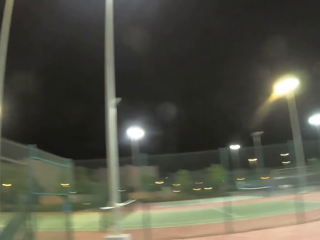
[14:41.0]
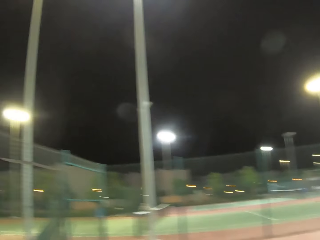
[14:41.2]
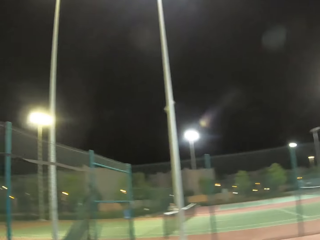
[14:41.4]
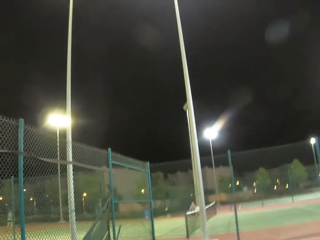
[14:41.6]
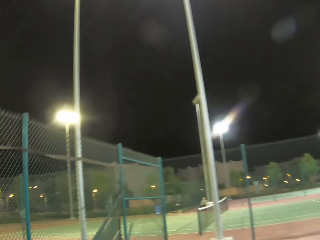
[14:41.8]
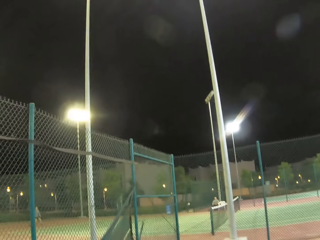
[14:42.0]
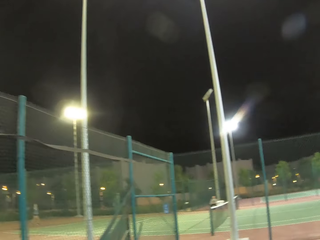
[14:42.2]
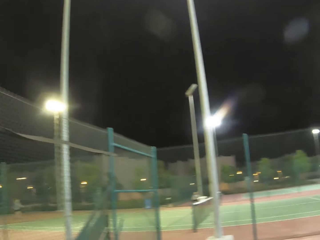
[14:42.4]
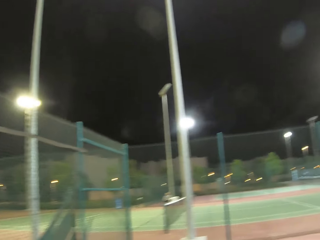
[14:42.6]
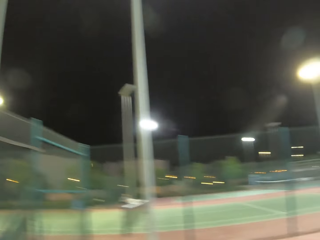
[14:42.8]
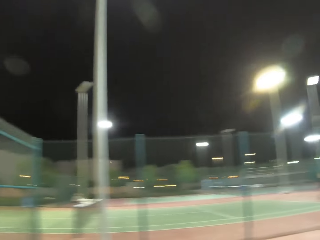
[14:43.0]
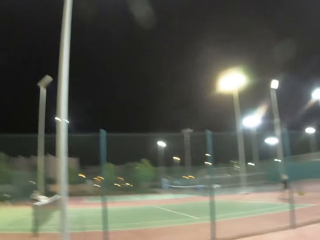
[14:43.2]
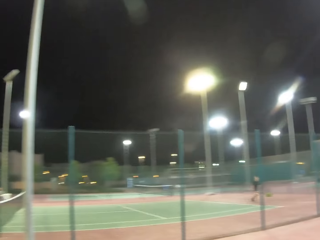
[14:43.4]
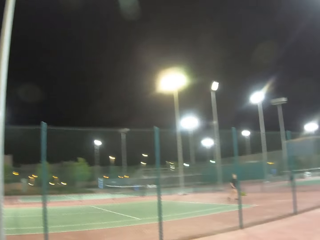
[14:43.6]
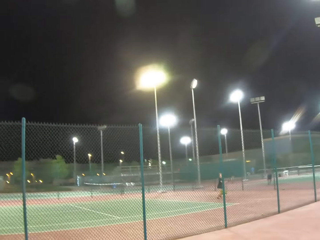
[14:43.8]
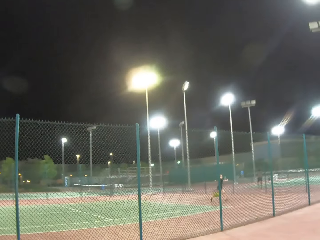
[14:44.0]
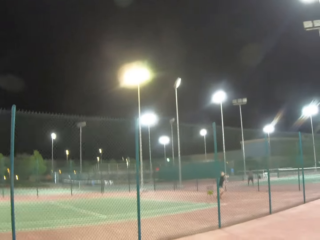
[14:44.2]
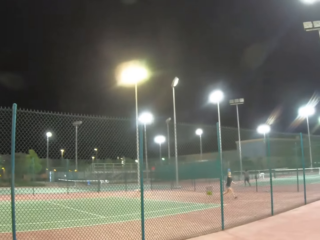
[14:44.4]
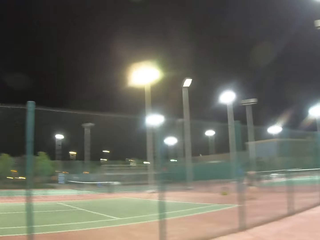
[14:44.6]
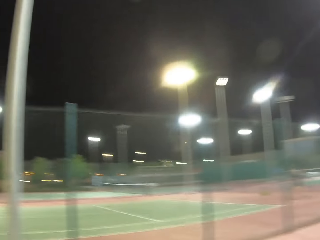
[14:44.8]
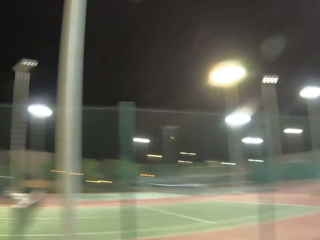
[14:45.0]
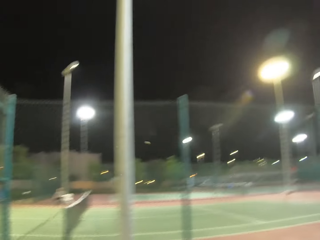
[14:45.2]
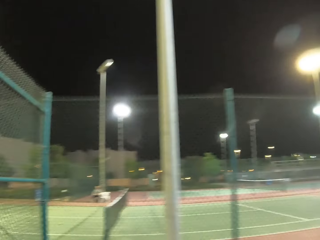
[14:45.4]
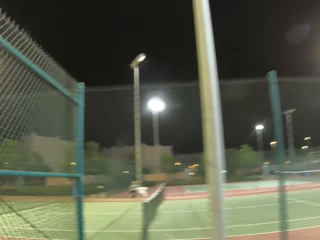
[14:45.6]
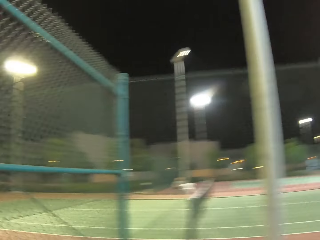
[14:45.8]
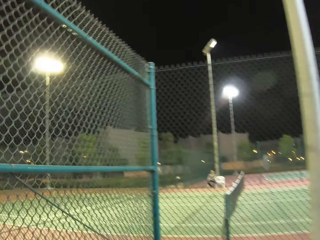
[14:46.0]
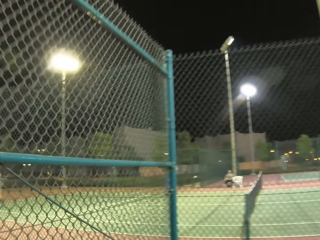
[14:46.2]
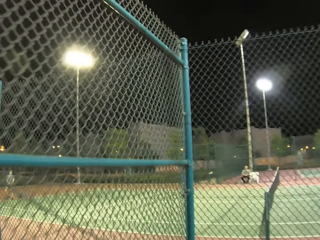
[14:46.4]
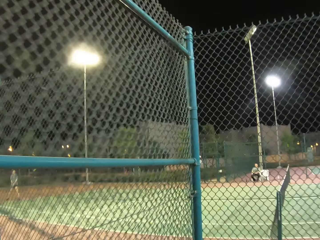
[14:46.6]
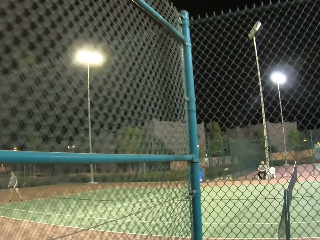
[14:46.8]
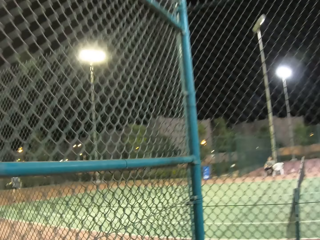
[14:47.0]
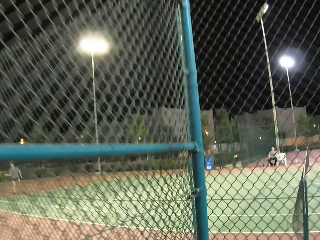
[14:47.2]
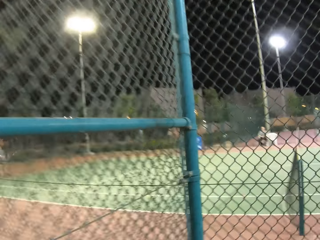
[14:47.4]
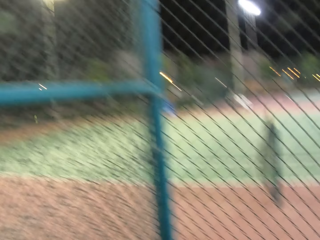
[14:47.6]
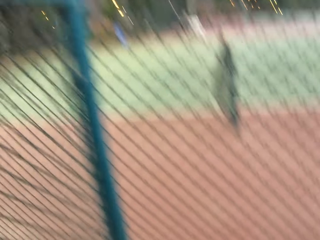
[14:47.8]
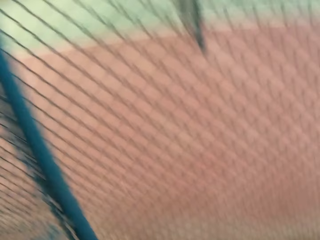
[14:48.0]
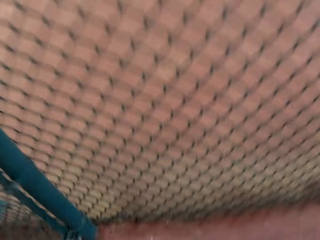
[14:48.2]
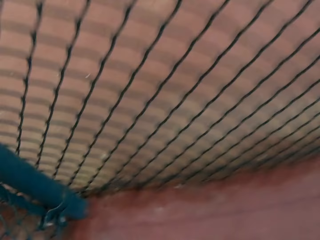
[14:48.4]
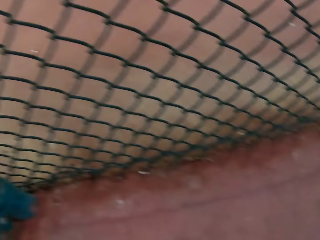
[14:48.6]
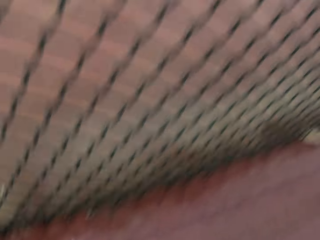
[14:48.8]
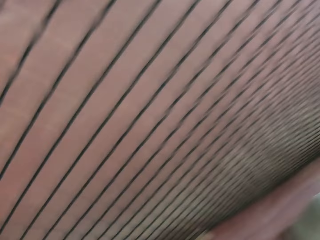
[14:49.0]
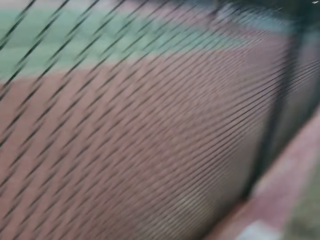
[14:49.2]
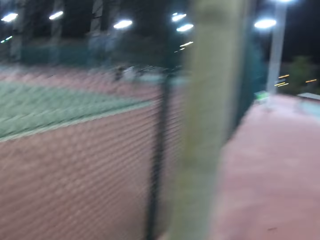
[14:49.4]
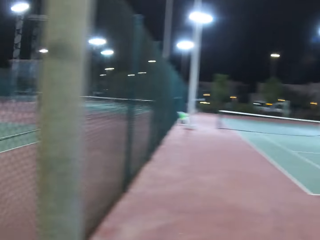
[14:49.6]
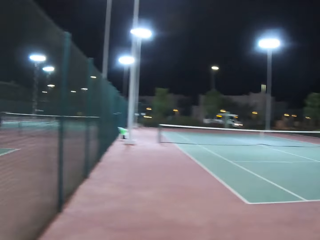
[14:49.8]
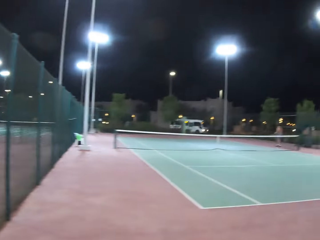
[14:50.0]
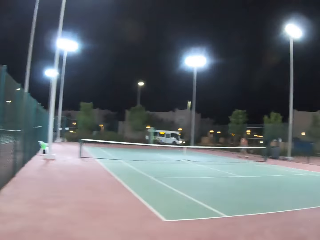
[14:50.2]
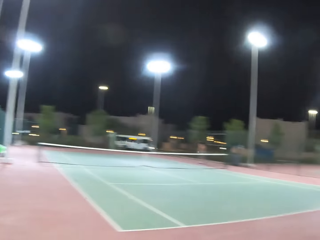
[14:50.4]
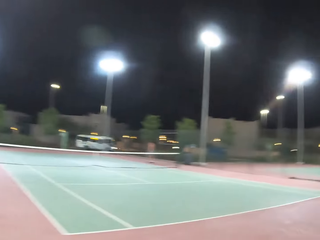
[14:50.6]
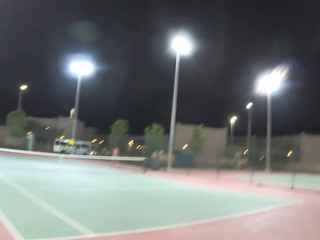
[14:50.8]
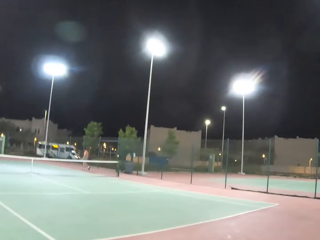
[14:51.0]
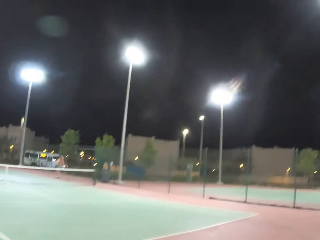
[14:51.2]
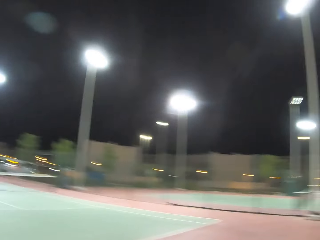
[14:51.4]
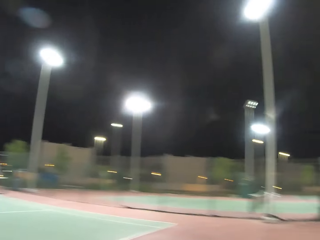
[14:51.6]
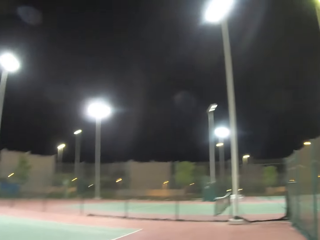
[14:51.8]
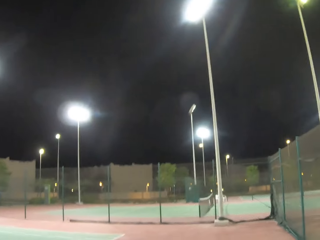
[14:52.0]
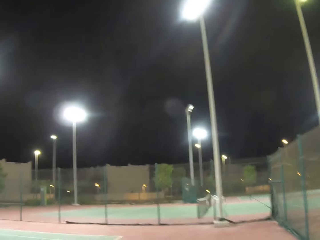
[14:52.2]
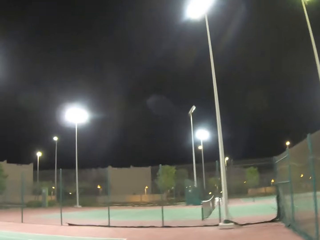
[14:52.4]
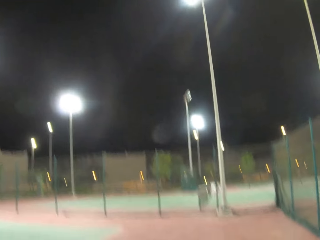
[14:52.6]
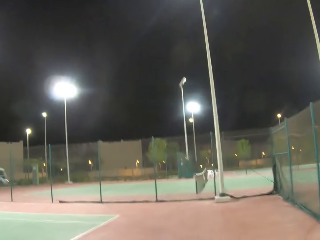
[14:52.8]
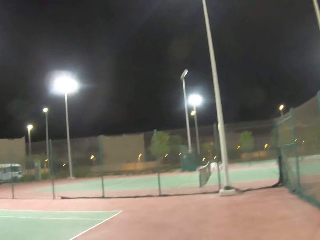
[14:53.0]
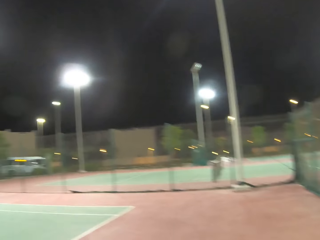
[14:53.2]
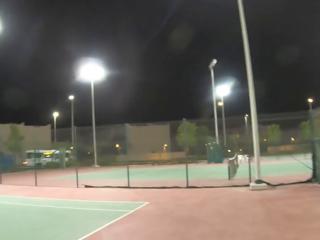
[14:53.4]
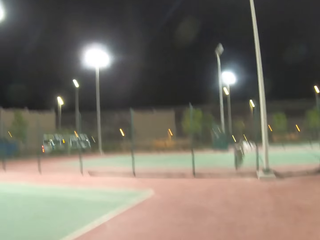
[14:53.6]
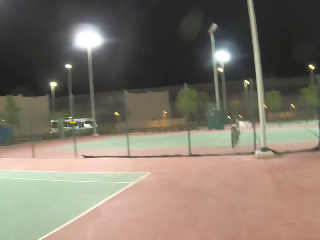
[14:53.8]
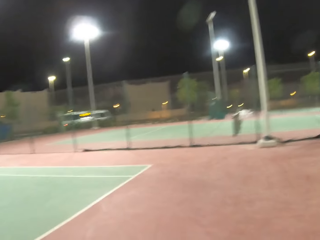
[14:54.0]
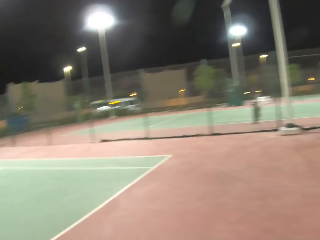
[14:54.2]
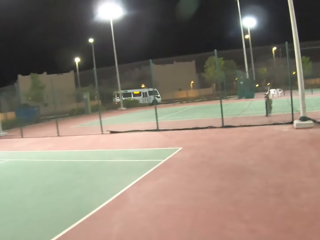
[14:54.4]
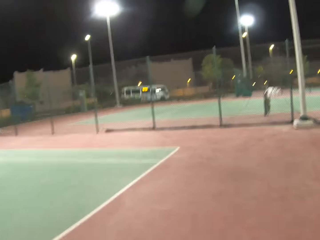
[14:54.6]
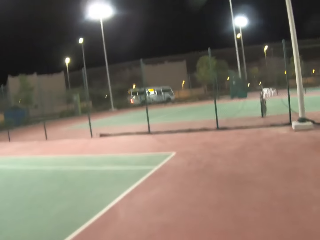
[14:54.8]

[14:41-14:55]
The camera wearer looks towards the tennis court. They turn back to the man.

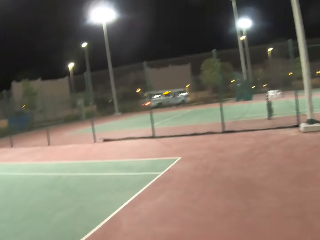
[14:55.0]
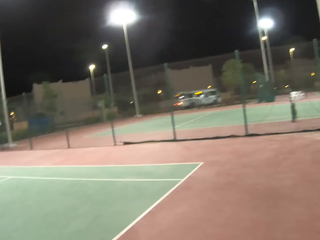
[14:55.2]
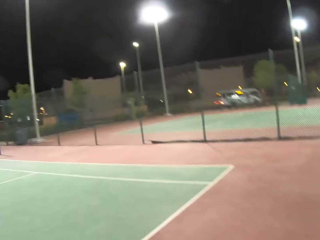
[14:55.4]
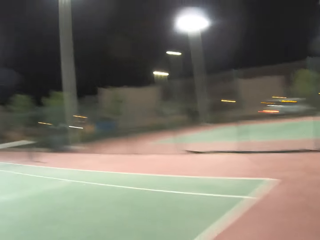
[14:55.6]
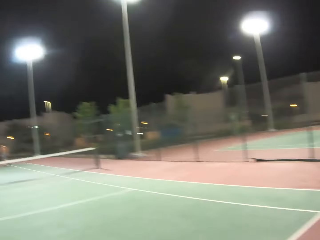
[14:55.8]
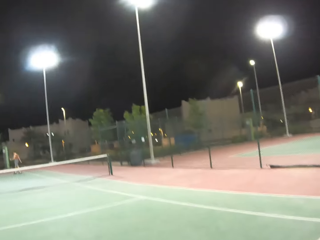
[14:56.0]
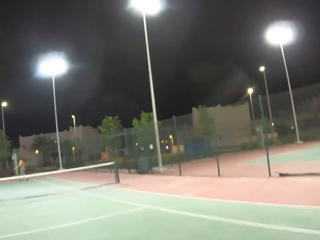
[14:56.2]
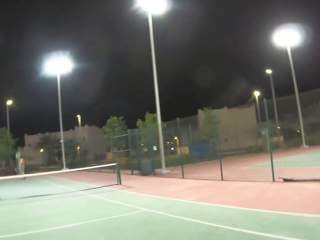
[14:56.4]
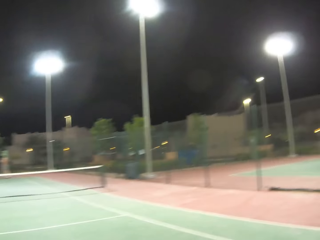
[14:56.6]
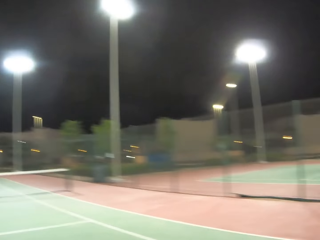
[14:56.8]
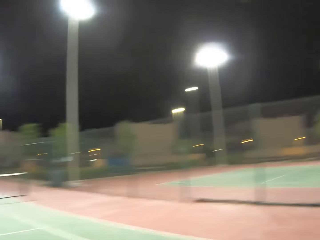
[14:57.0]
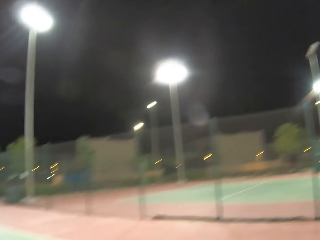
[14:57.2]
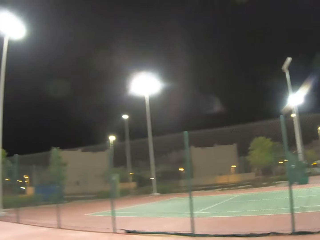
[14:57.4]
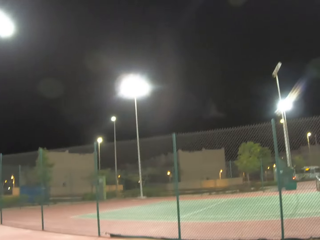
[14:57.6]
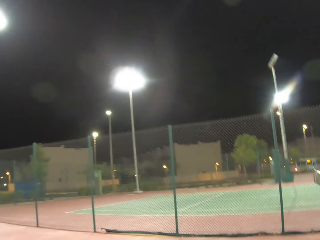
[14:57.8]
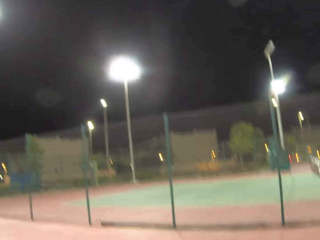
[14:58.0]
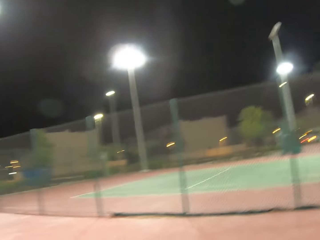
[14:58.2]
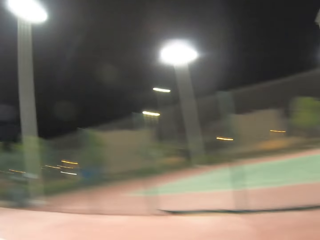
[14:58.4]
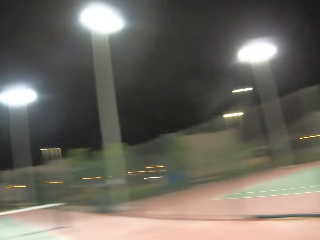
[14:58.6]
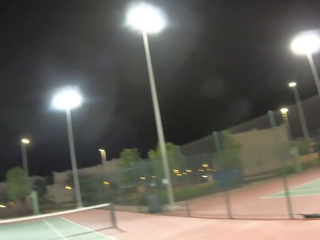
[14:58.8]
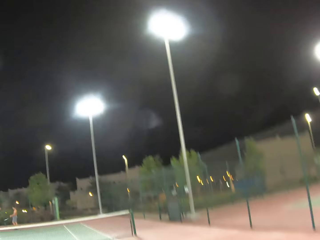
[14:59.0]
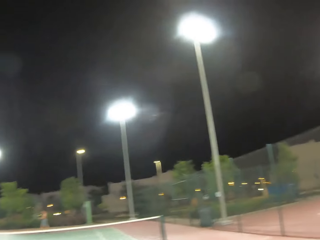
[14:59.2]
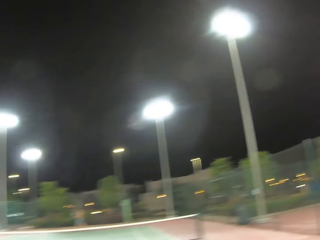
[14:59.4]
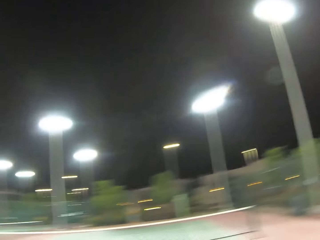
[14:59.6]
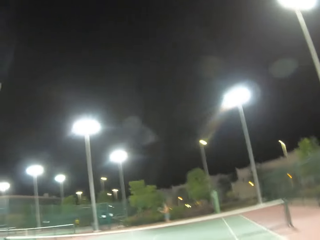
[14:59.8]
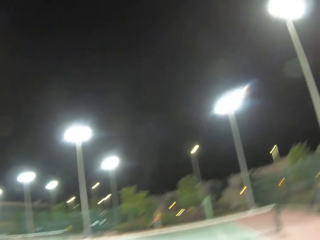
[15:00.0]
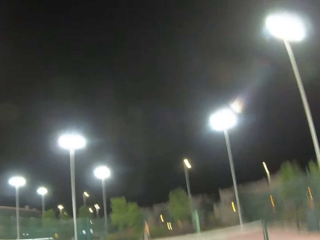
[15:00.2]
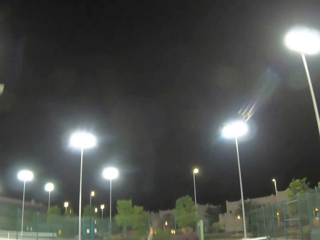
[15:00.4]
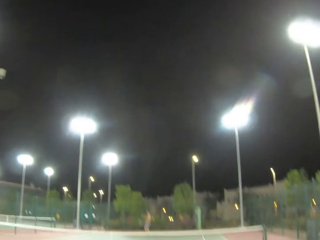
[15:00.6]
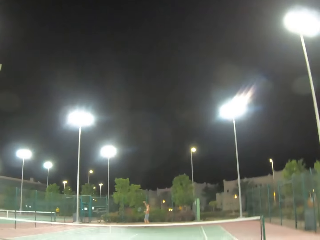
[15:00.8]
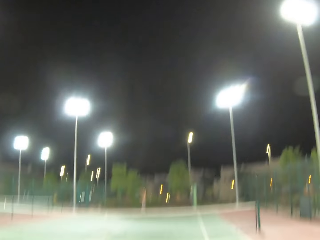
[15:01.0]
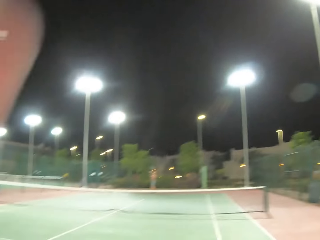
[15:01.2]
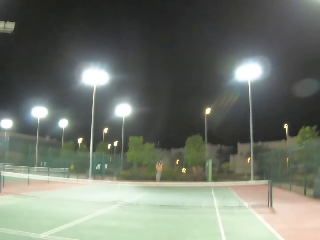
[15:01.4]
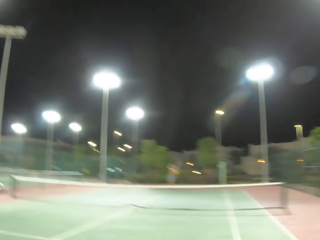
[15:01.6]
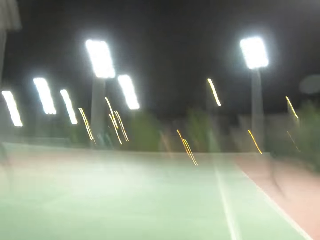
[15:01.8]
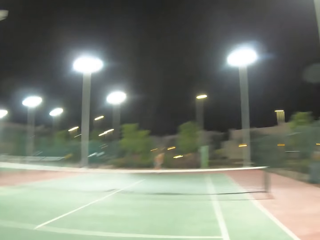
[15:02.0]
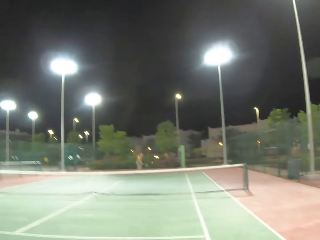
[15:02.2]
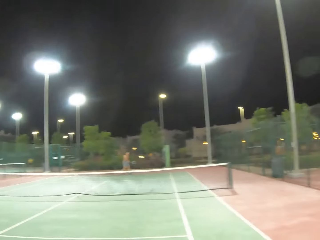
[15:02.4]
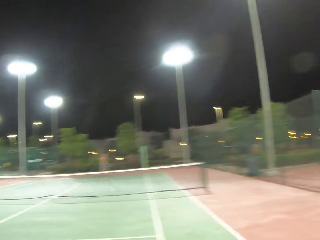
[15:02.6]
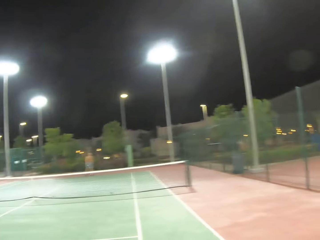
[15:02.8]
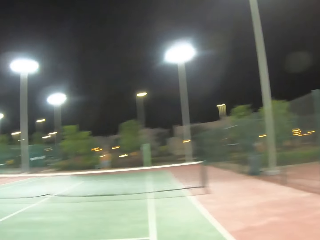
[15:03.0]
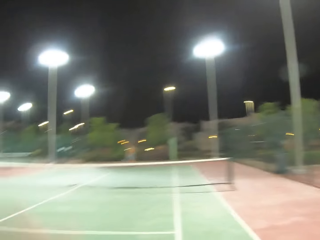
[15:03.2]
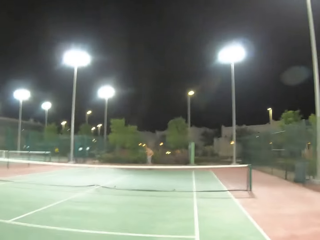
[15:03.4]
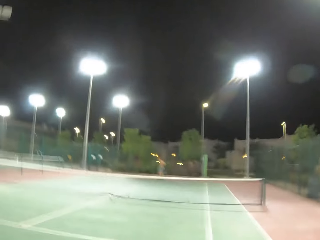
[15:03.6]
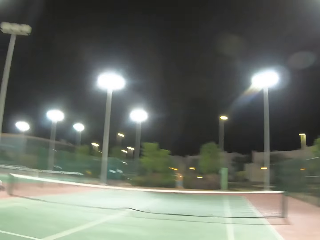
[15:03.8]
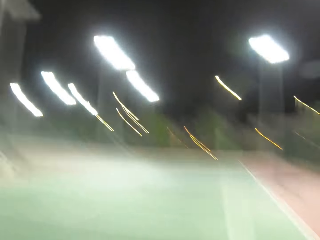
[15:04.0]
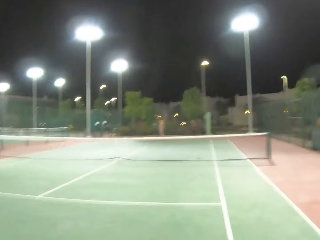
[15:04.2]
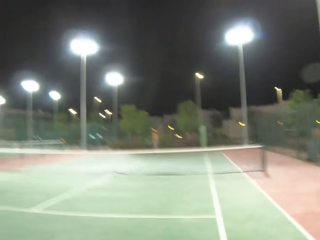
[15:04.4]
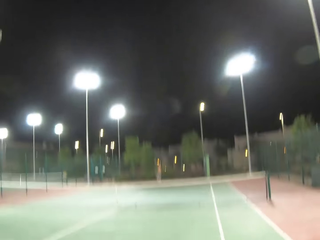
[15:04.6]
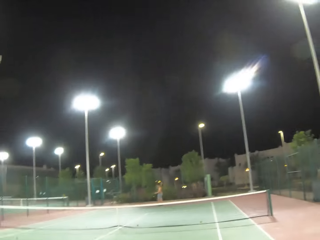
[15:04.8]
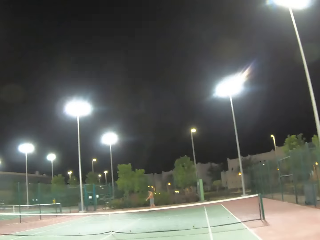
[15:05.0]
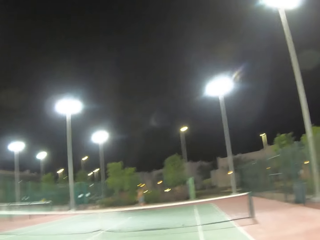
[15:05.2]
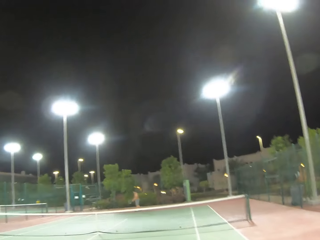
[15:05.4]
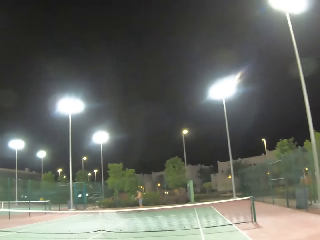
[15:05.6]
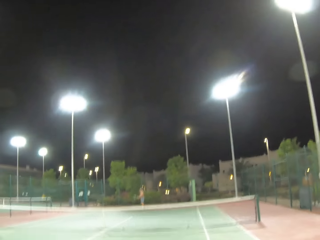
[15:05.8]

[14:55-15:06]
The camera wearer passes the tennis ball with the racket.
